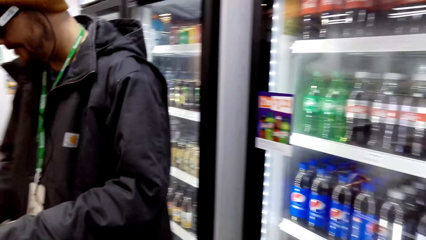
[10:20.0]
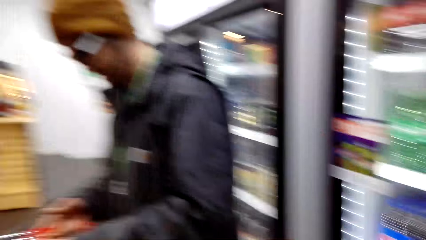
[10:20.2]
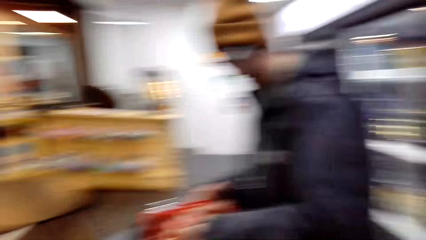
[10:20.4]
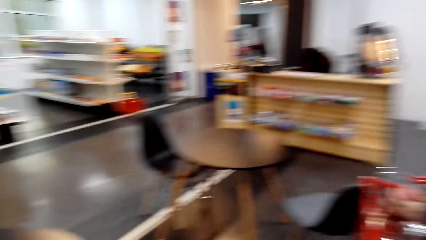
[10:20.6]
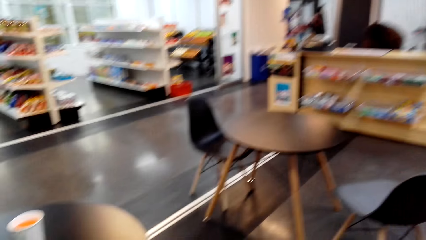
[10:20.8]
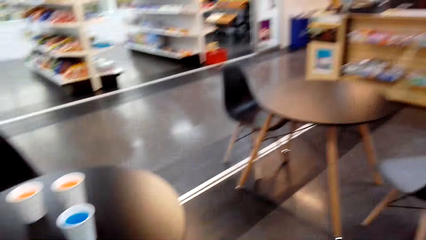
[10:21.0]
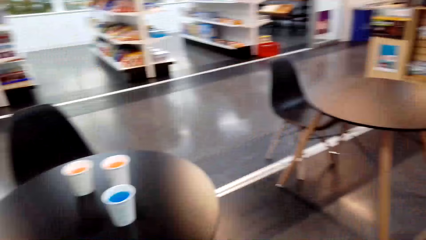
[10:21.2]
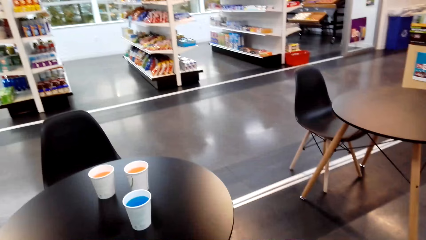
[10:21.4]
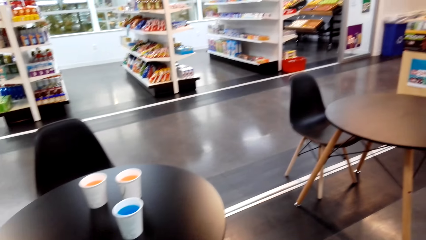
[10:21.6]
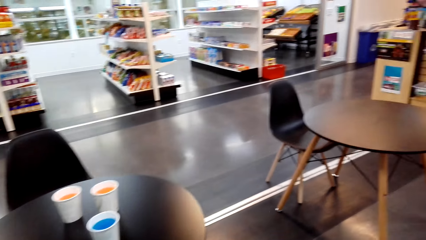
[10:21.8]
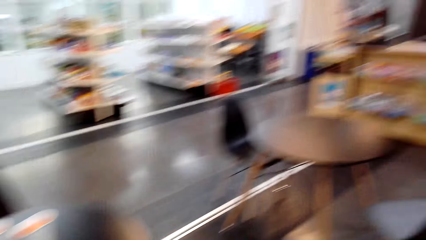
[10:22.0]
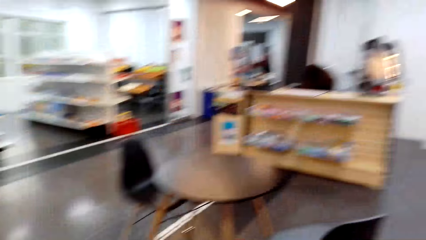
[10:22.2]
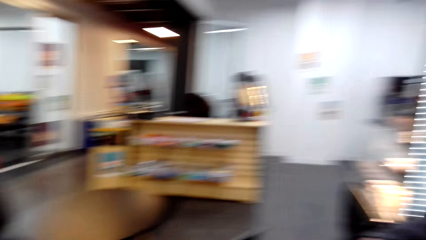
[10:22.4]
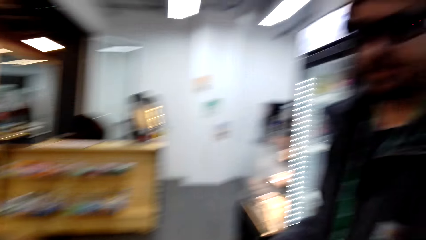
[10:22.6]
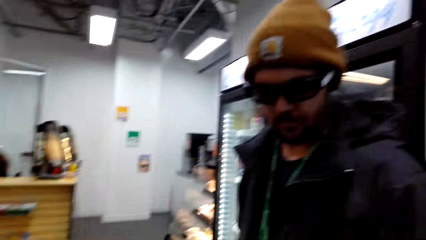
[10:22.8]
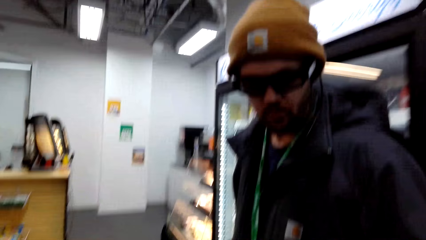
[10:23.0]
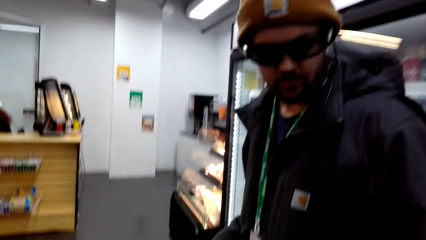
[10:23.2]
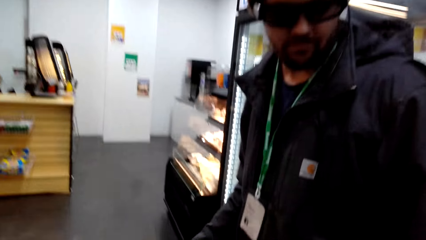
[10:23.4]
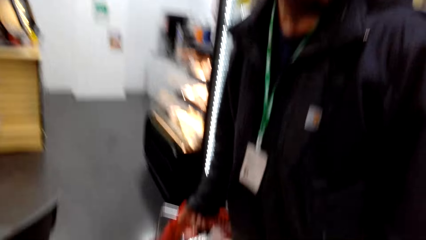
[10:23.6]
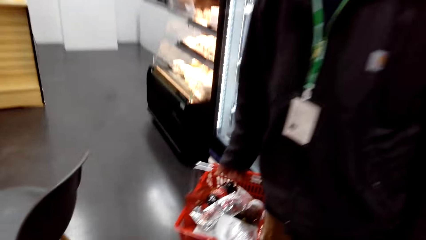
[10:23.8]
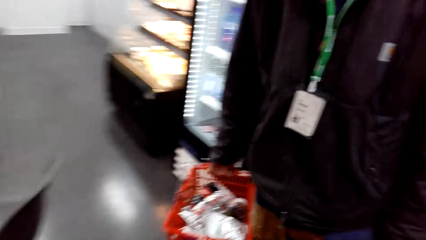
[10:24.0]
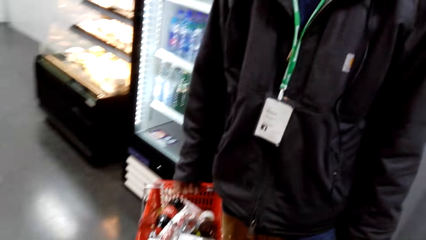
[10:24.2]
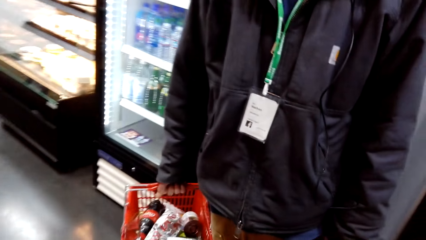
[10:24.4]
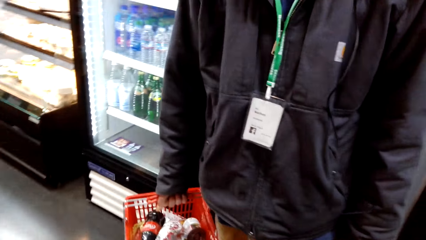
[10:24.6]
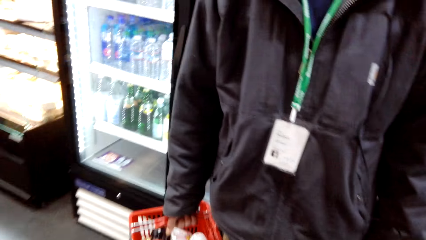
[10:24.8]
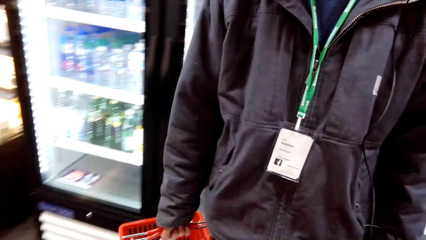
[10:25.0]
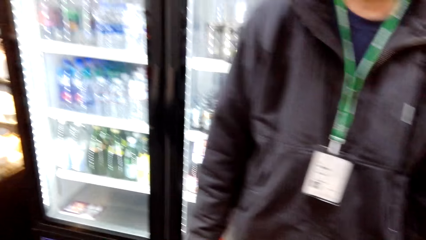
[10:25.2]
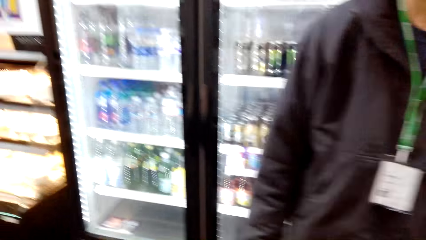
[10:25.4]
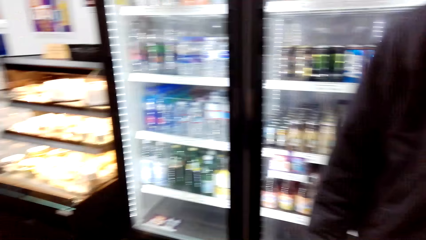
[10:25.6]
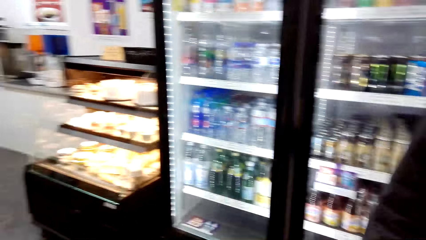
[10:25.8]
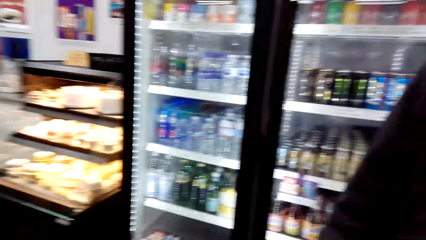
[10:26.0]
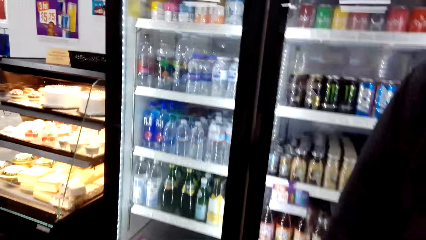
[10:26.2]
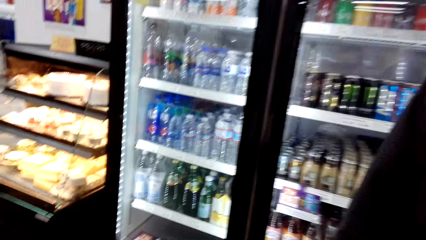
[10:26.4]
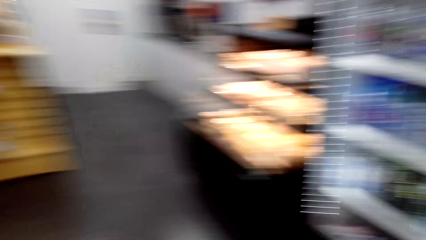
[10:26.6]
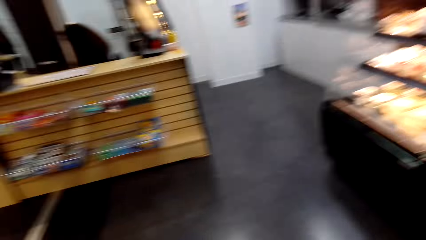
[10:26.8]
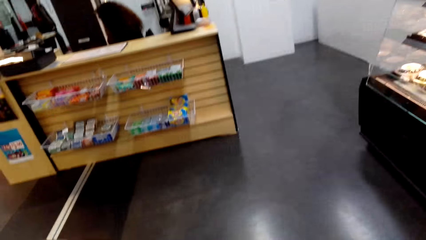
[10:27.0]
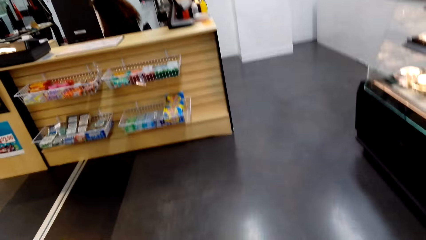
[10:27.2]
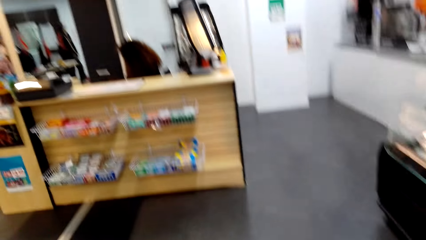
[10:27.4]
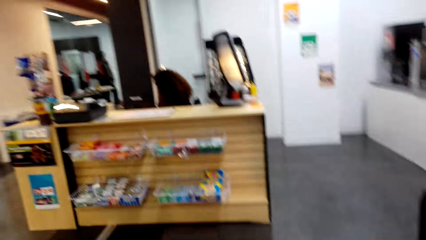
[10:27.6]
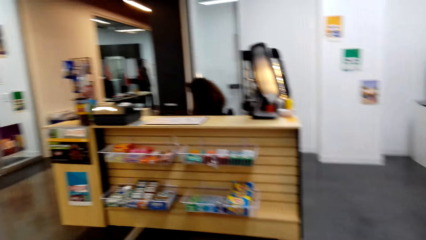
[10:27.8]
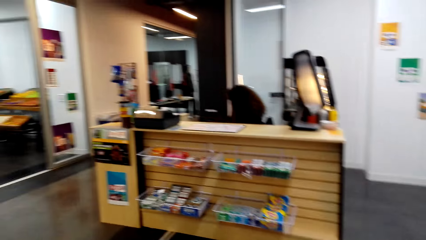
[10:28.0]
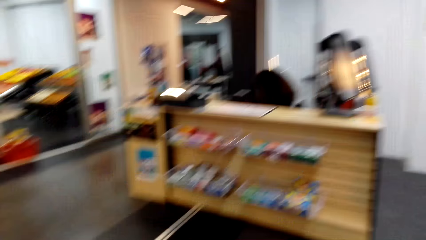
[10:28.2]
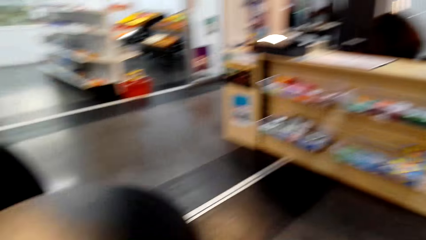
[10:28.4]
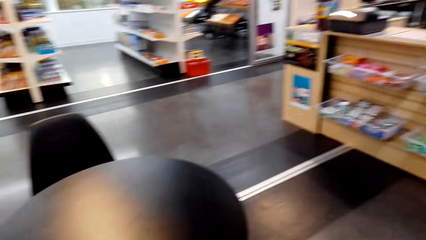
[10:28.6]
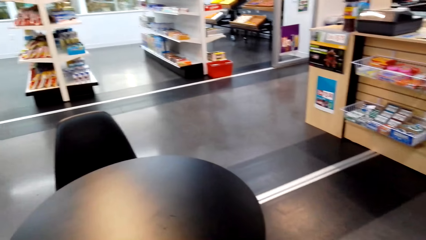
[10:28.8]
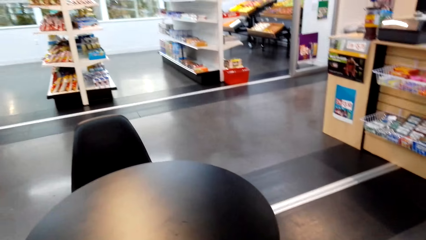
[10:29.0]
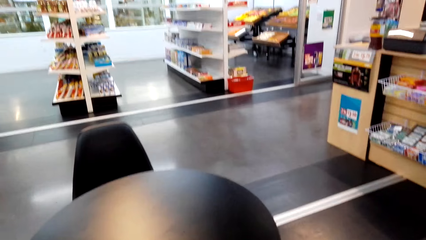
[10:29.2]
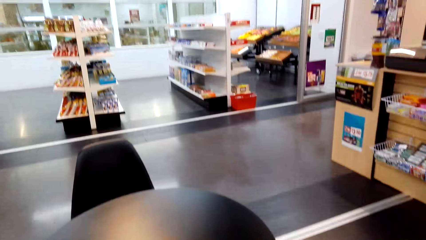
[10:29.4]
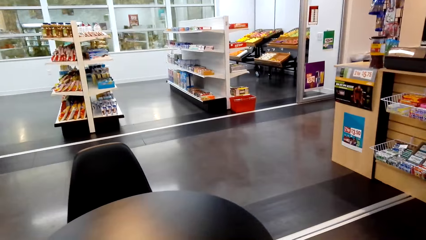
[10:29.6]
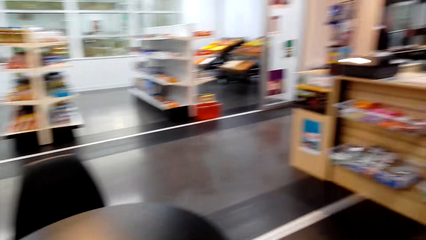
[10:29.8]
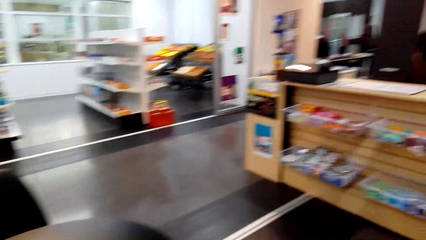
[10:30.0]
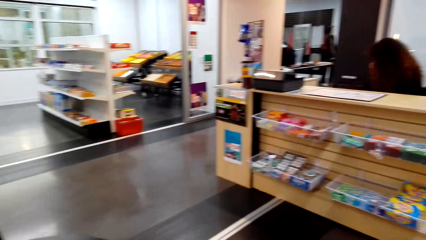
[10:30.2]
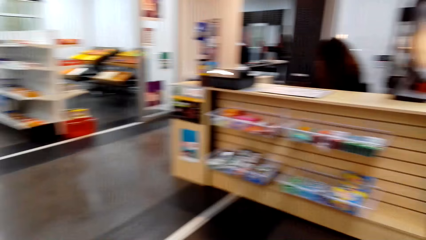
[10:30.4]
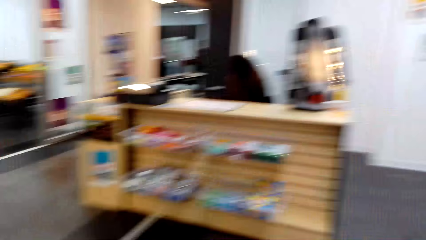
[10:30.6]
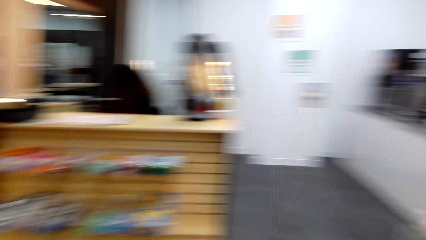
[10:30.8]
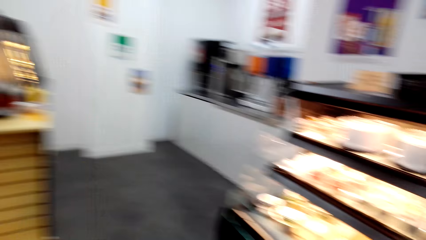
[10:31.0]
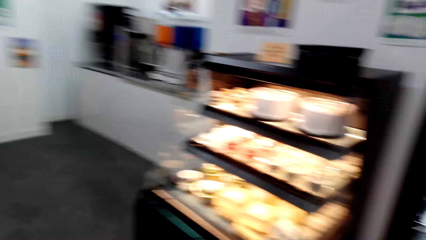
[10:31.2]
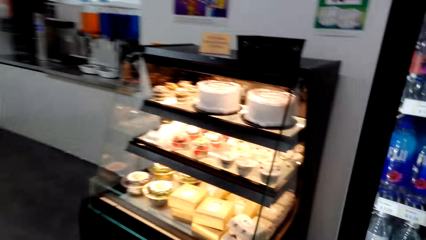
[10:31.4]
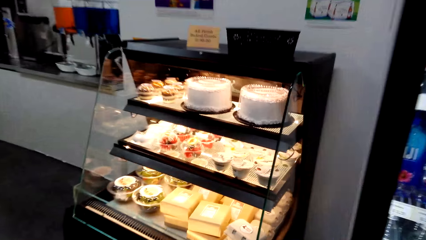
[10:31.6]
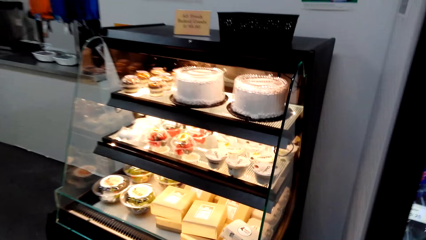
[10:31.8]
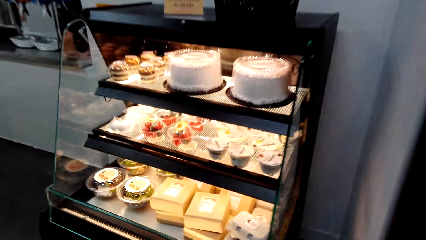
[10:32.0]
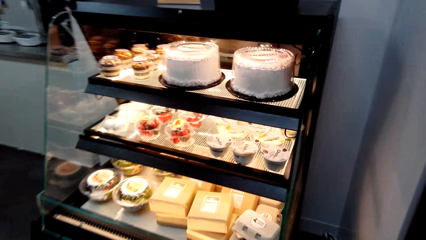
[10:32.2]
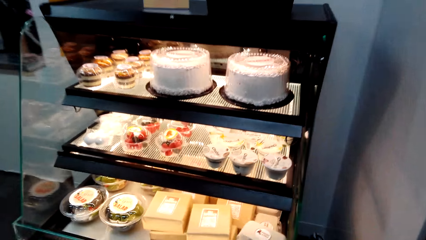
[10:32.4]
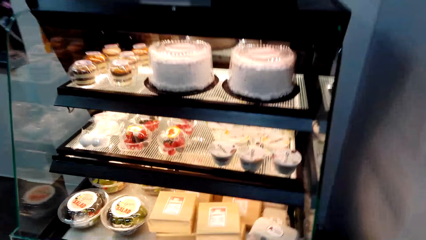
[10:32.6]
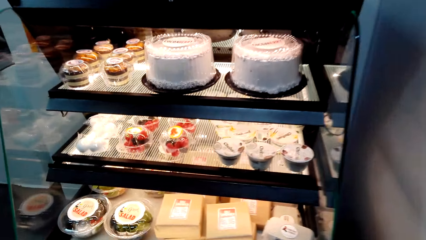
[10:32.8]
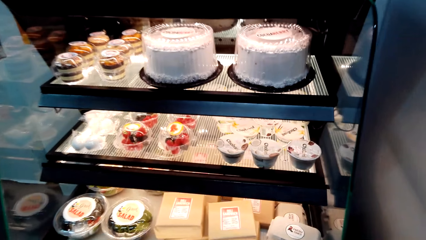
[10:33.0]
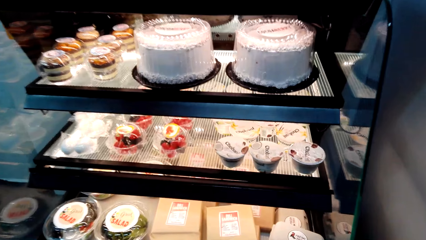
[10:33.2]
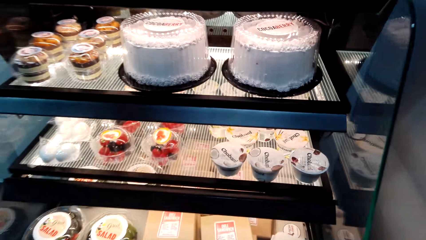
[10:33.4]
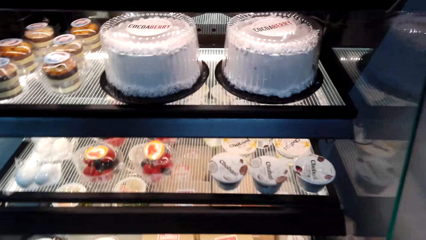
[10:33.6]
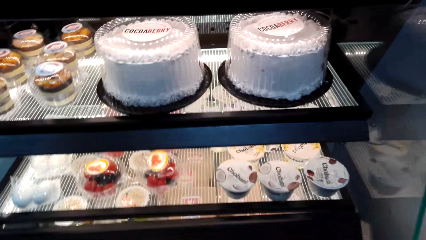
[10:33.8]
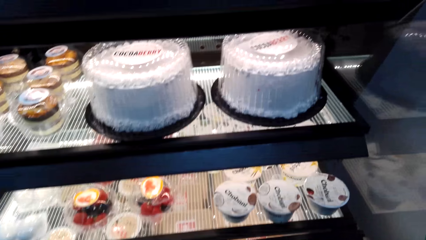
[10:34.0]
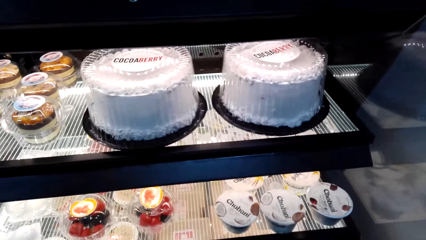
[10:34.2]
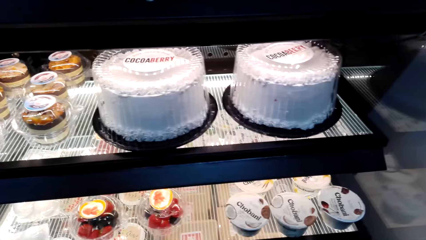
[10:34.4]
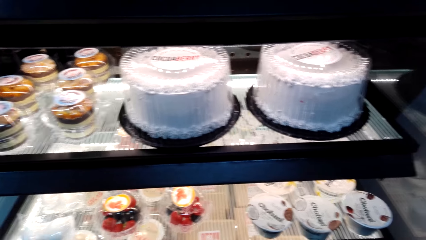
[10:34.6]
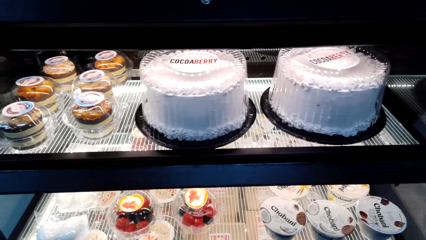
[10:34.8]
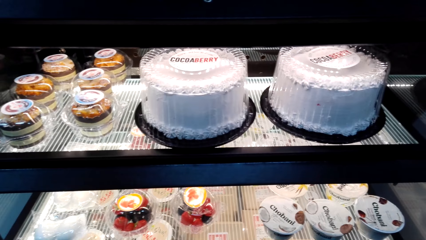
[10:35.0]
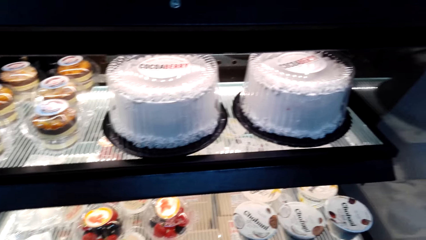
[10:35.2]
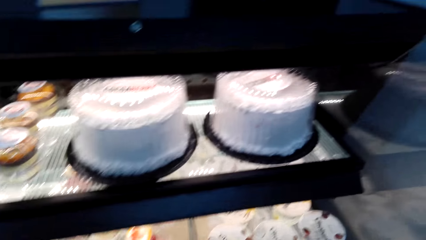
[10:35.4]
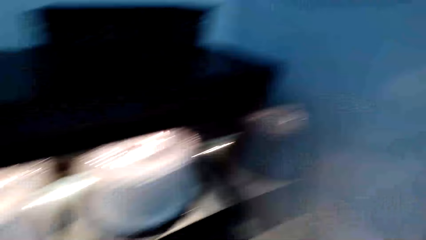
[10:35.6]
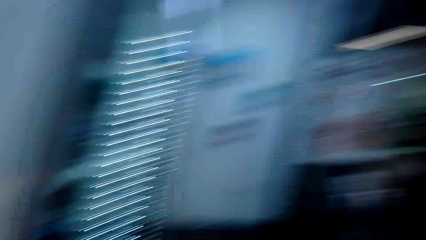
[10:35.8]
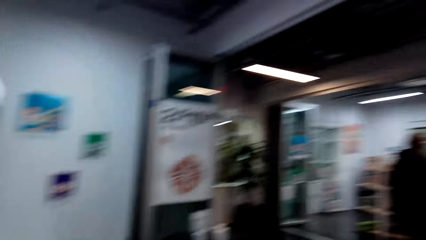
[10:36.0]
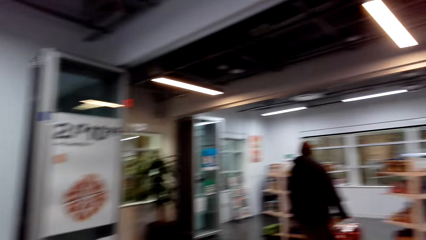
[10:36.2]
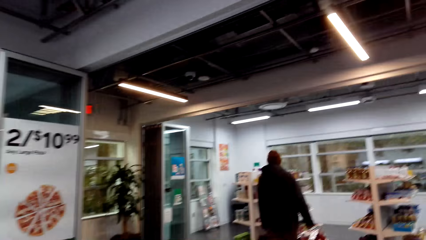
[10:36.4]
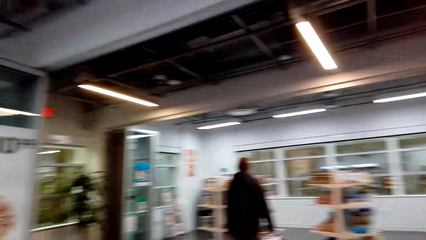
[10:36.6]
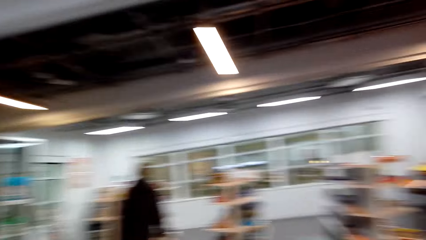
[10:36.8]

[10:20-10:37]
A man walks around. The camera wearer walks around the soft drink fridge. A woman bends. The camera wearer looks around the store. They walk around. They walk to the cake display.
